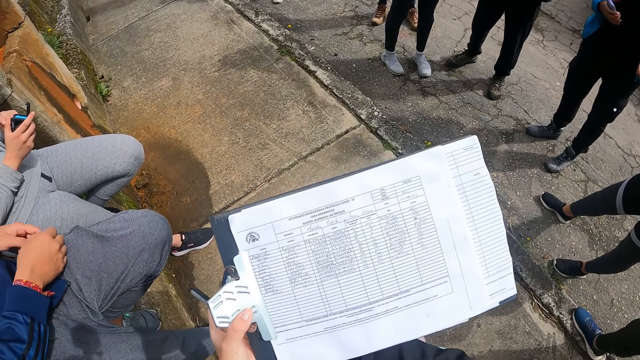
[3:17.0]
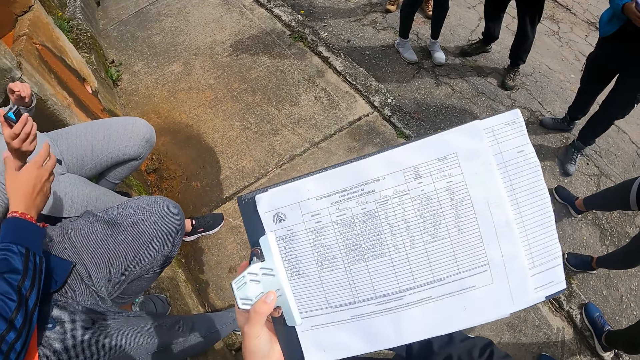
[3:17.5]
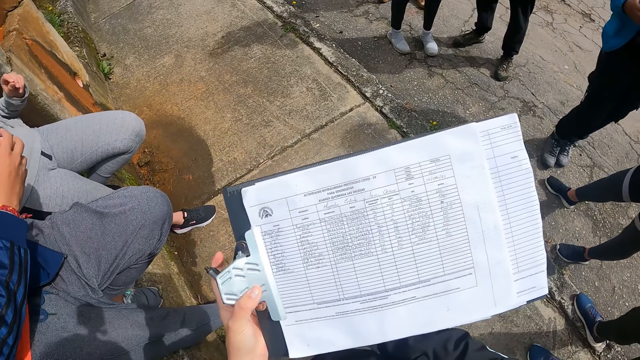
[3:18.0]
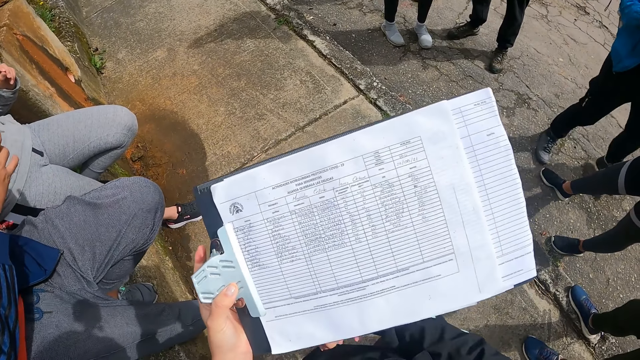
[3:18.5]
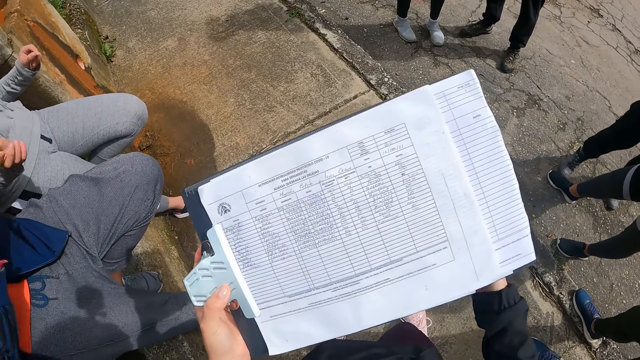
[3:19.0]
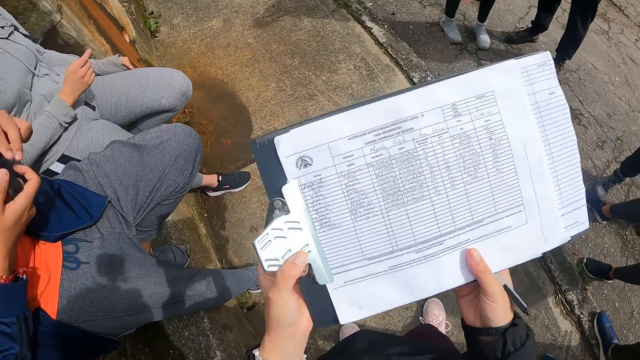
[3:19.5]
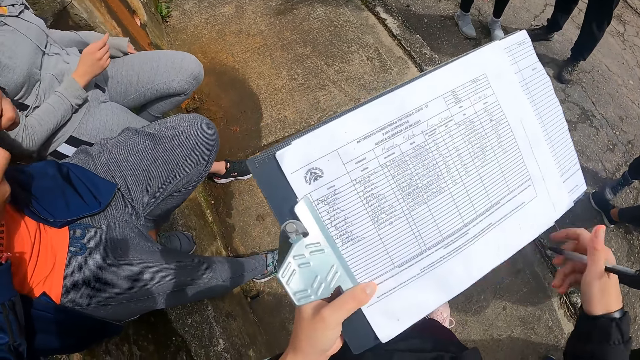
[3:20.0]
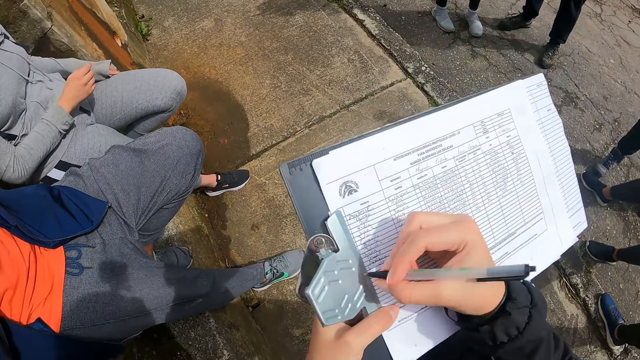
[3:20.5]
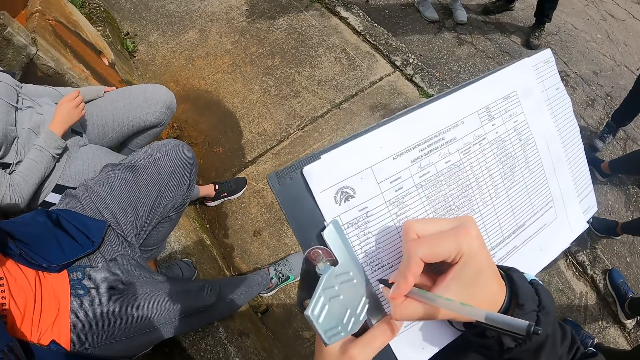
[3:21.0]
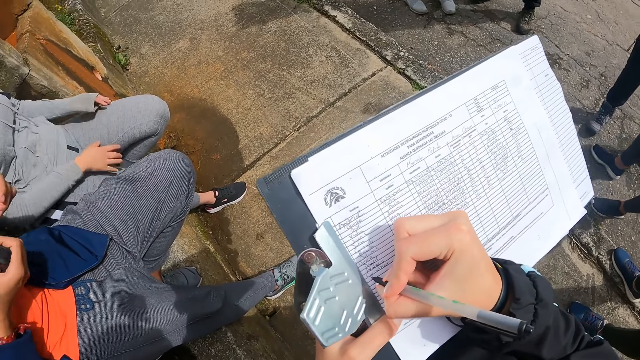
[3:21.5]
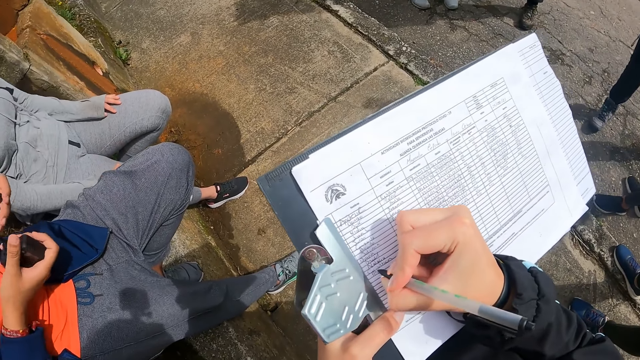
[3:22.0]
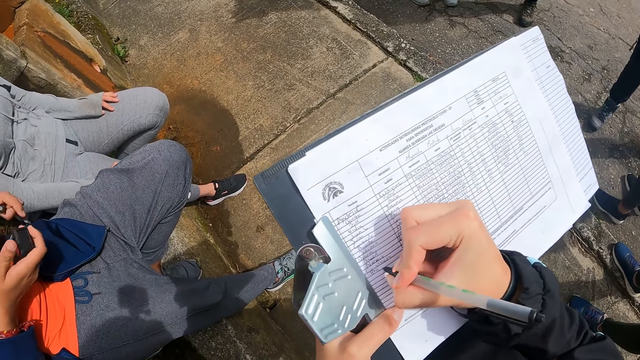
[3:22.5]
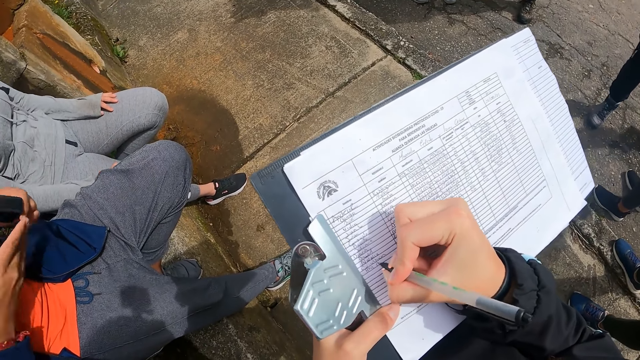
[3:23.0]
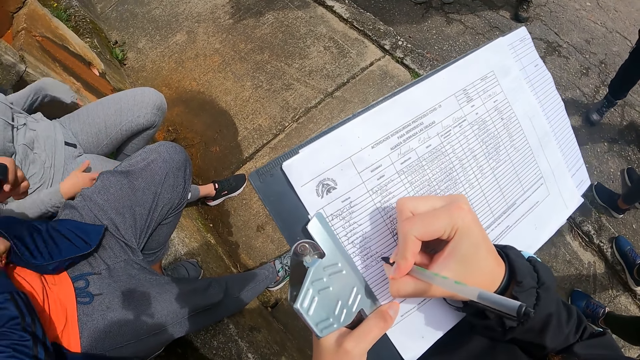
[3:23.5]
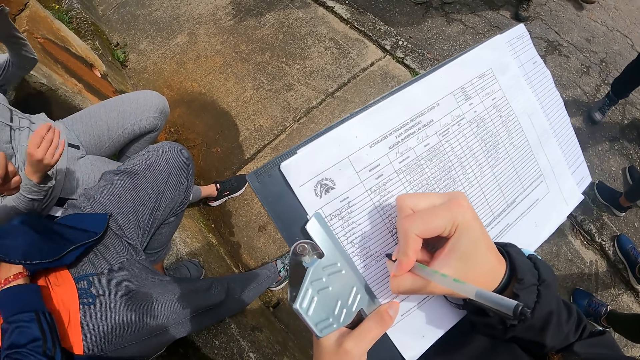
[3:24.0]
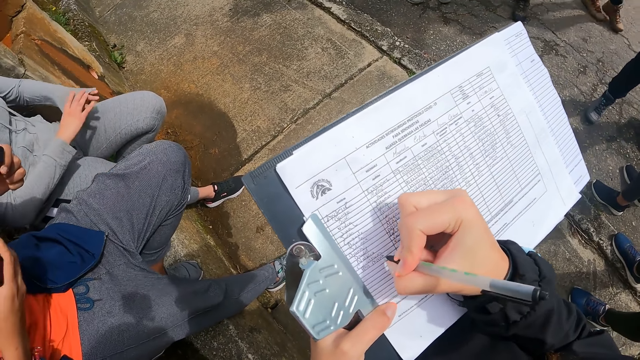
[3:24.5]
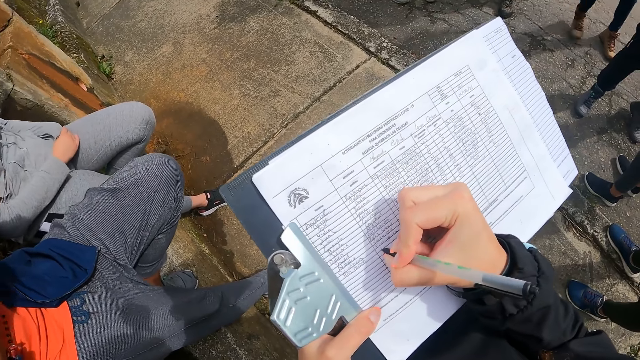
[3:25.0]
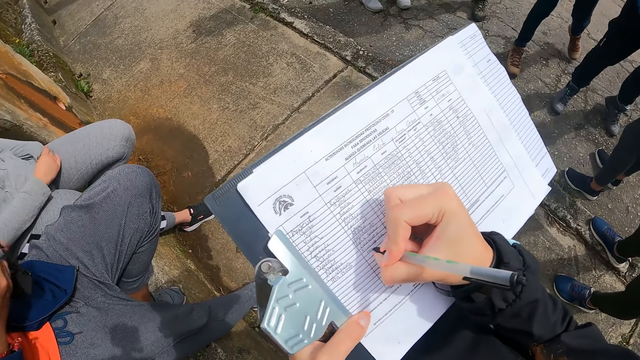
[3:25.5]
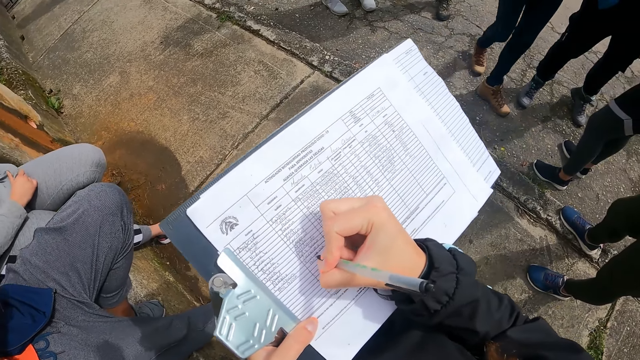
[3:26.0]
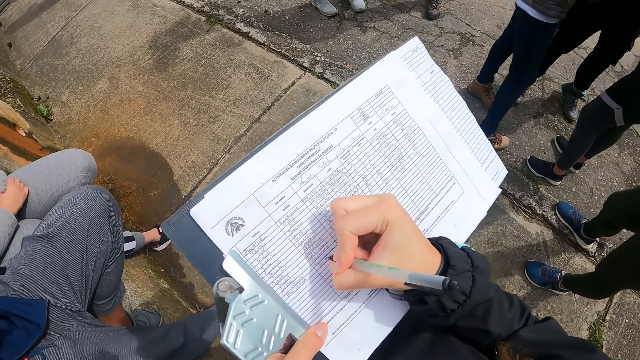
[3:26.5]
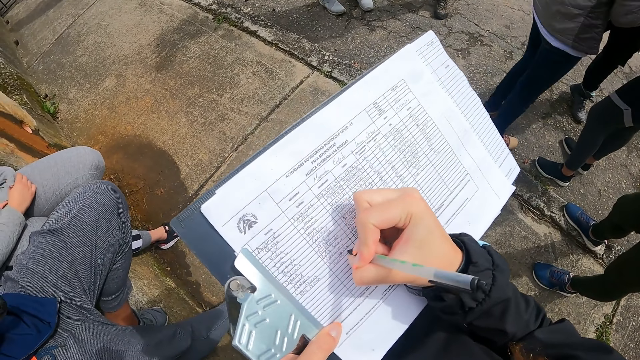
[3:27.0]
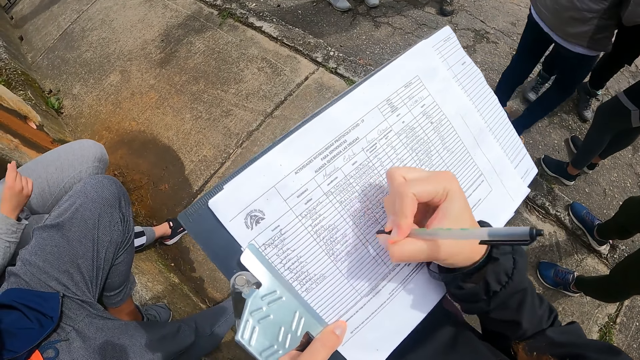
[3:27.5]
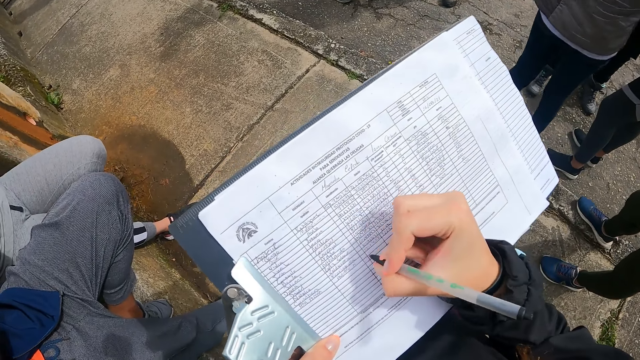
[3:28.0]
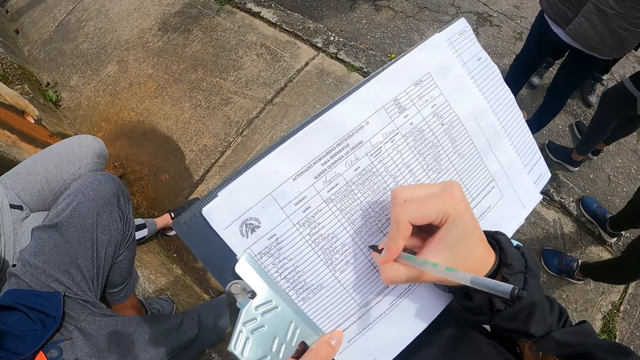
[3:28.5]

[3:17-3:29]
The camera wearer passes the pen in her left hand to her right hand. A woman passes the headcam to a man with her right hand. The man collects the headcam from the woman with his right hand. The camera wearer writes on the book with the pen in her right hand. The man fixes the headcam with his hands. The man dips his right hand in his pocket. The woman moves hands and puts hands on a thigh. The camera wearer writes on a paper. Another woman walks towards a person. The camera wearer writes on the paper.

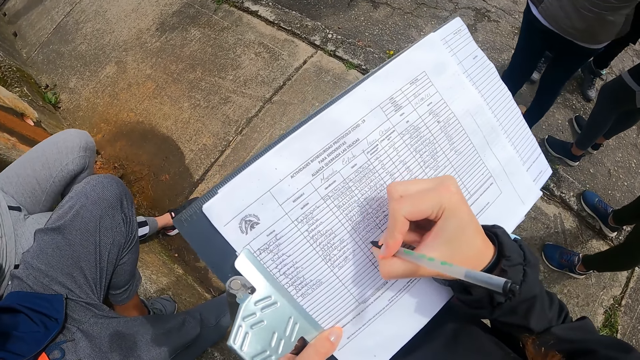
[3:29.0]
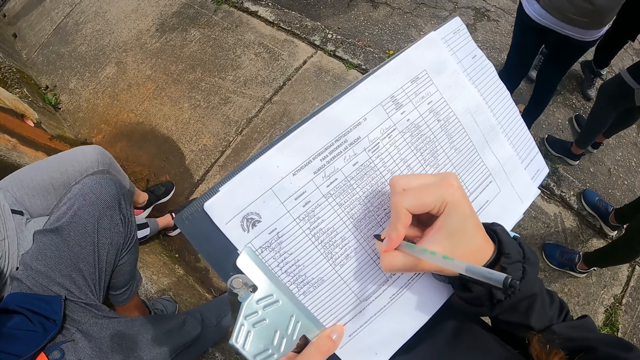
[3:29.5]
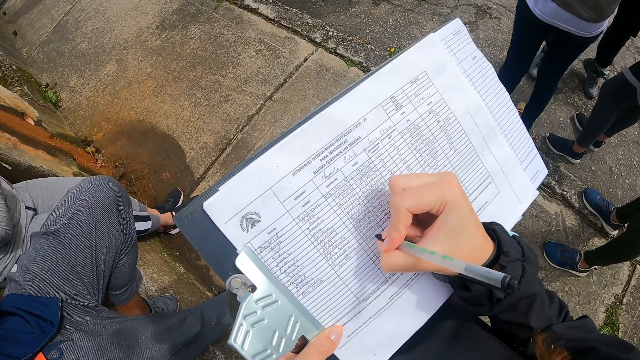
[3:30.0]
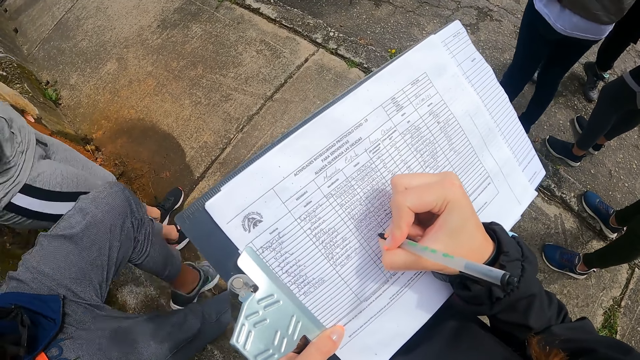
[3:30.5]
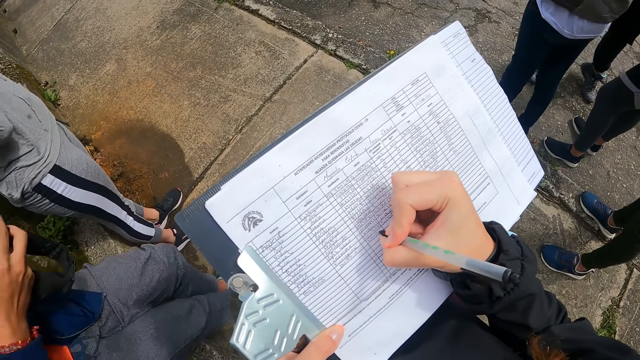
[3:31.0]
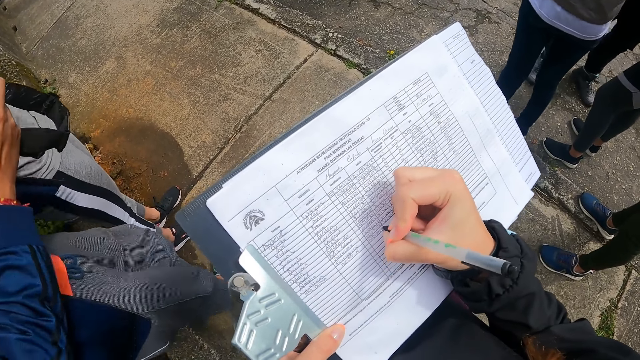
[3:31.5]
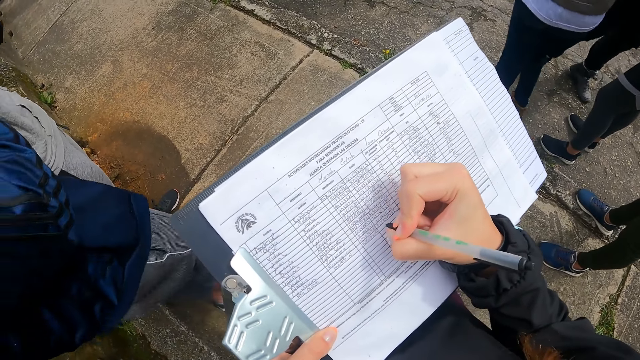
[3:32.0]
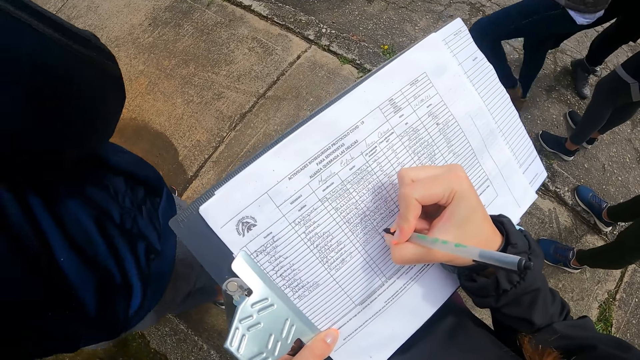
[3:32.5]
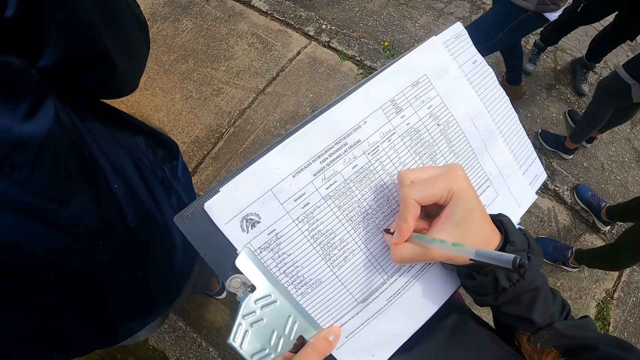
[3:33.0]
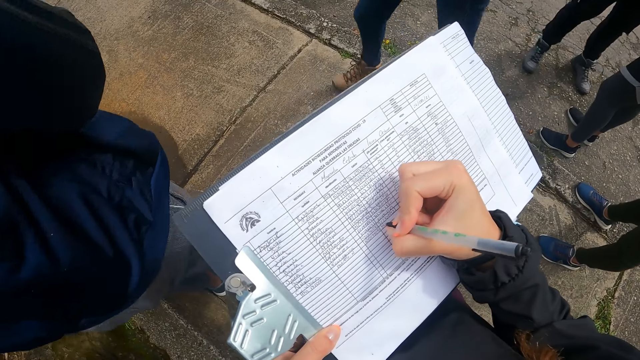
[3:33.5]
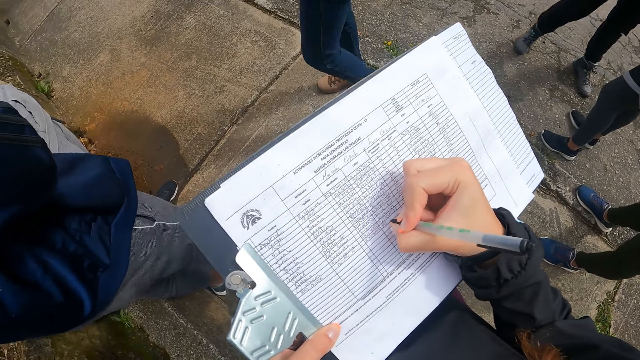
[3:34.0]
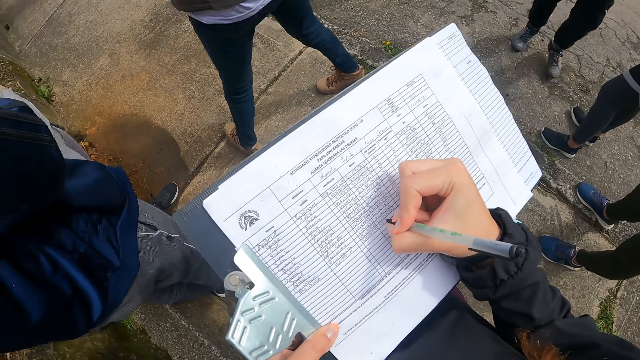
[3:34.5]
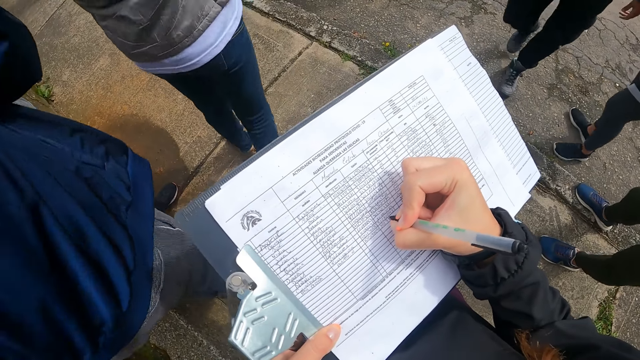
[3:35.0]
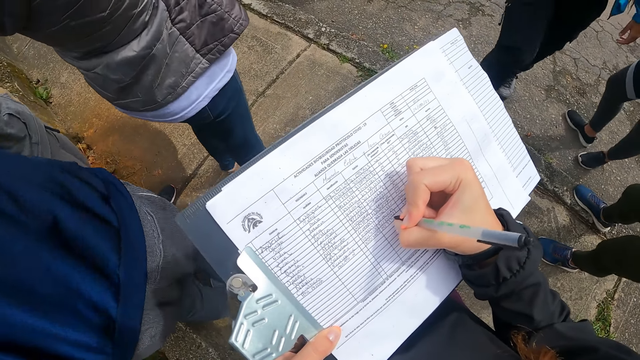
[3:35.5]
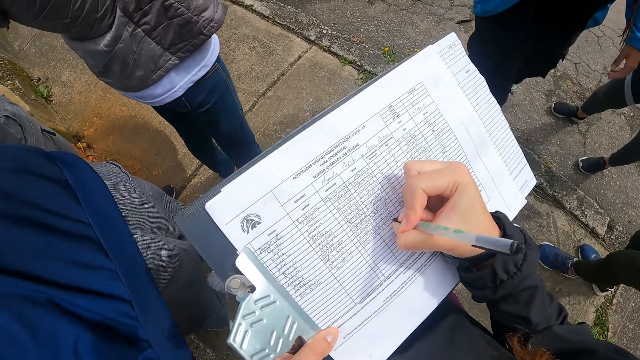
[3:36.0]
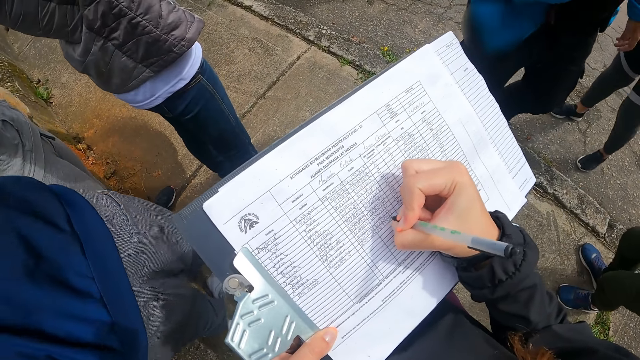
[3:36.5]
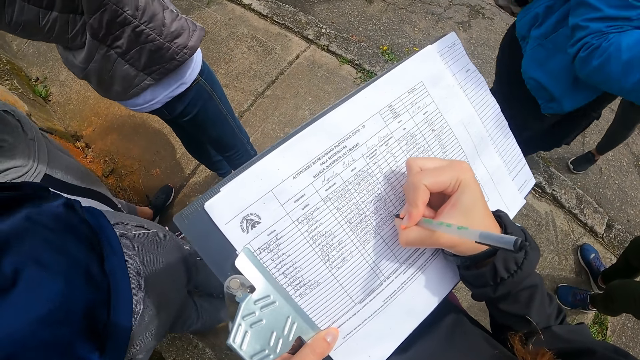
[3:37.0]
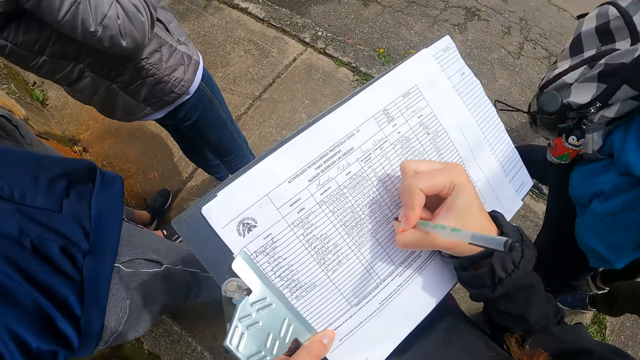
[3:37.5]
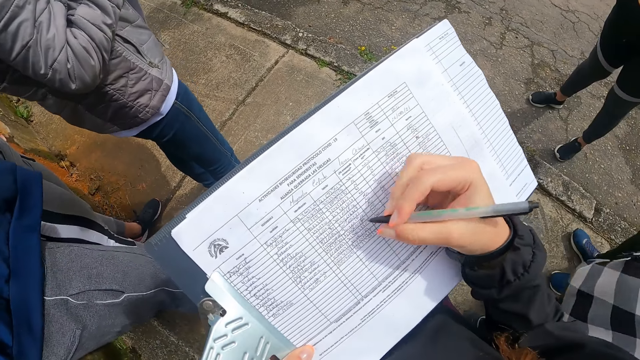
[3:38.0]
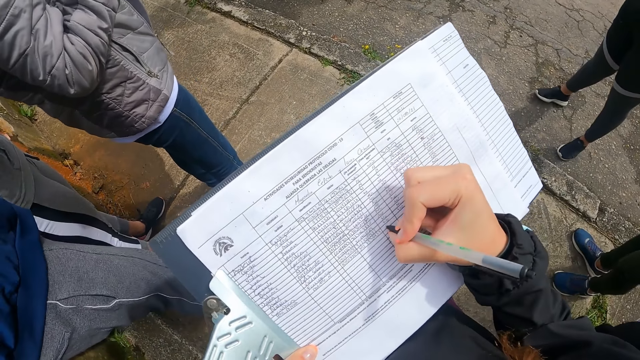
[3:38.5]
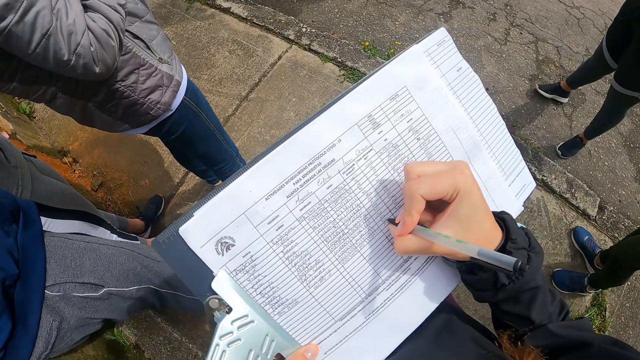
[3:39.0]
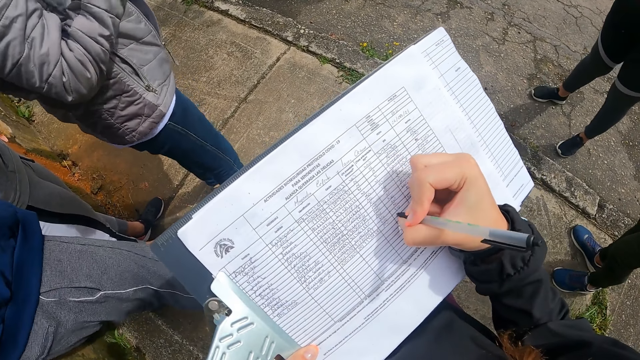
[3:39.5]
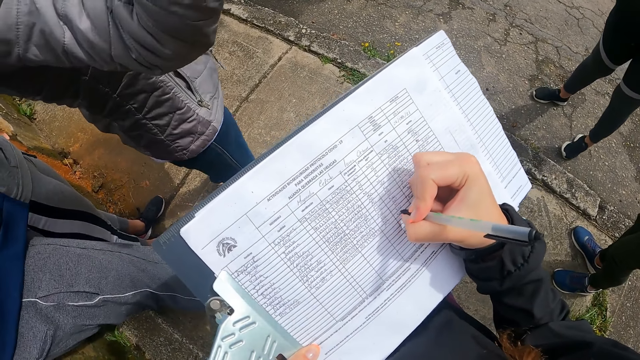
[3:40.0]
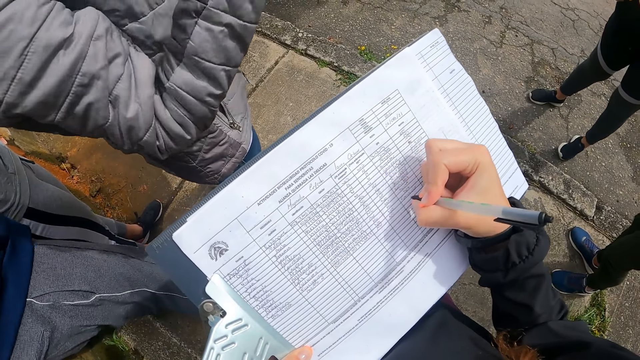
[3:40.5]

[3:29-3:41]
A woman stands from a brick. A man stands from the brick. The camera wearer writes on a paper. Another woman walks towards the first woman. A third woman walks past the camera wearer. The camera wearer writes on the paper.
